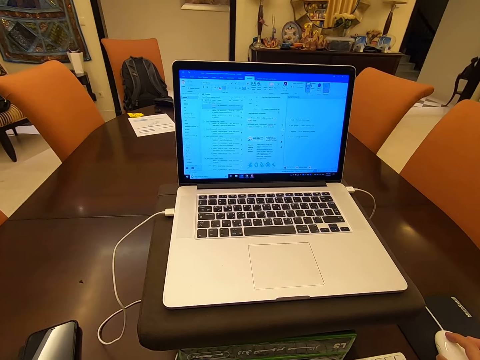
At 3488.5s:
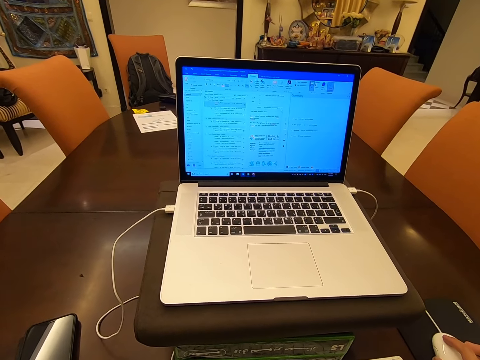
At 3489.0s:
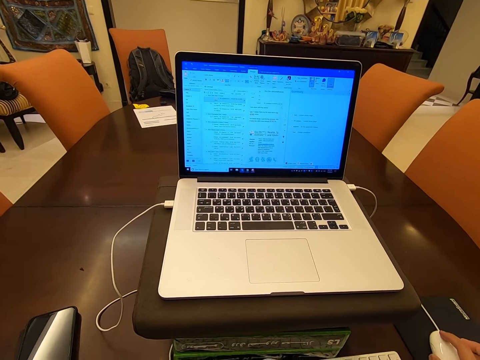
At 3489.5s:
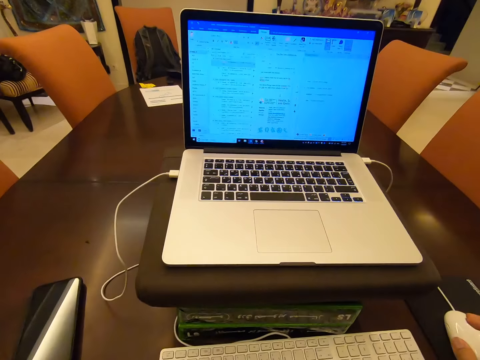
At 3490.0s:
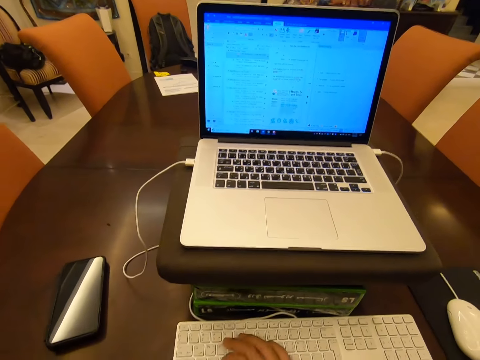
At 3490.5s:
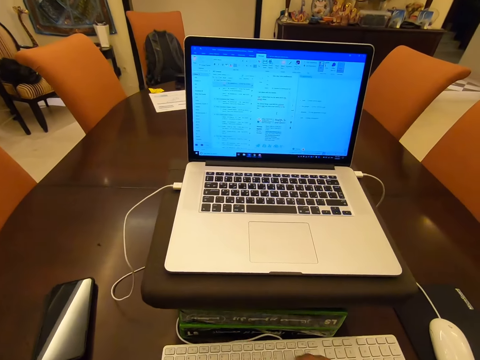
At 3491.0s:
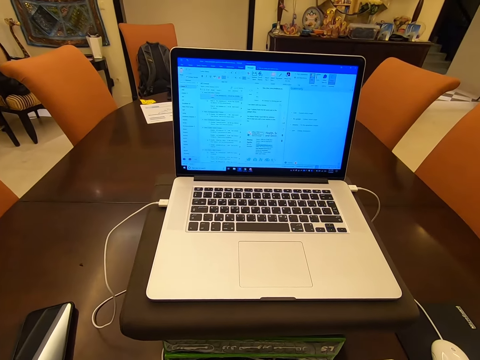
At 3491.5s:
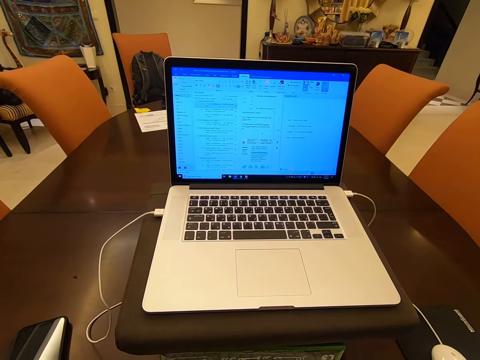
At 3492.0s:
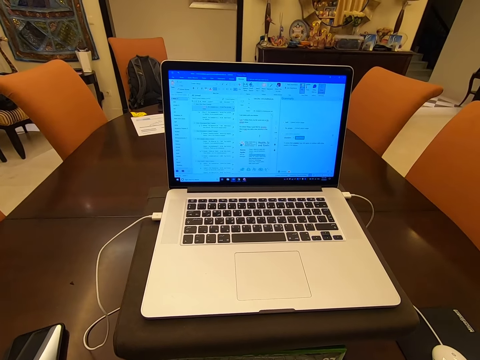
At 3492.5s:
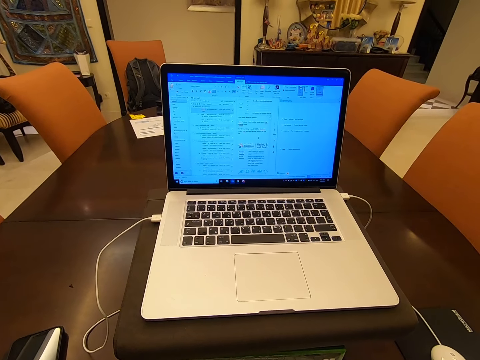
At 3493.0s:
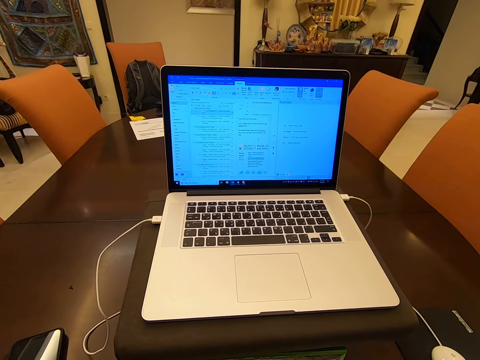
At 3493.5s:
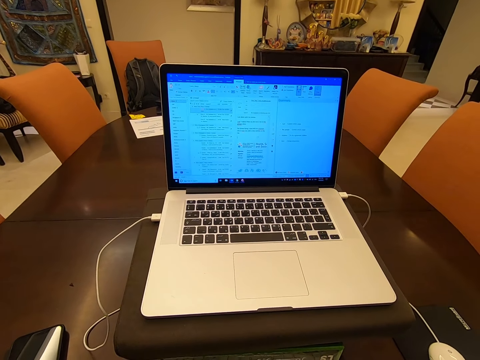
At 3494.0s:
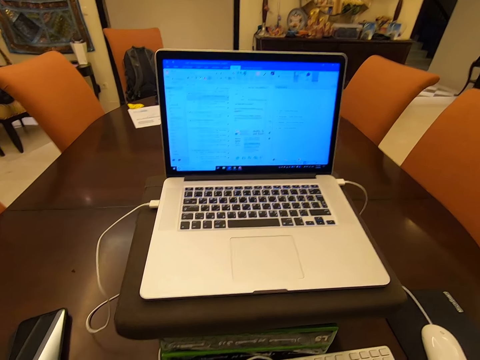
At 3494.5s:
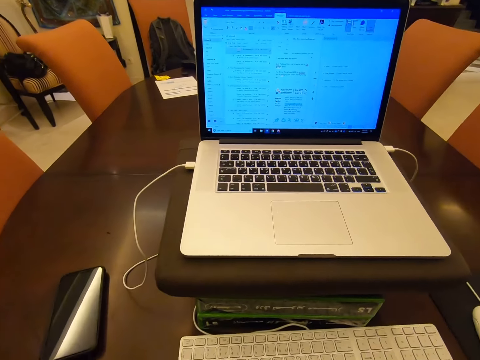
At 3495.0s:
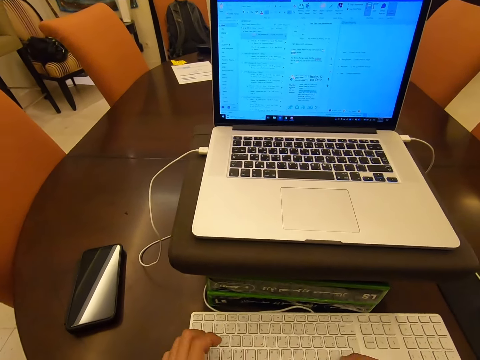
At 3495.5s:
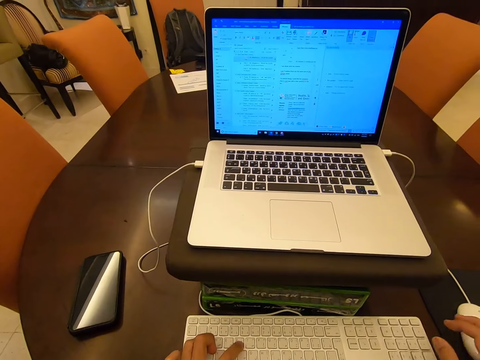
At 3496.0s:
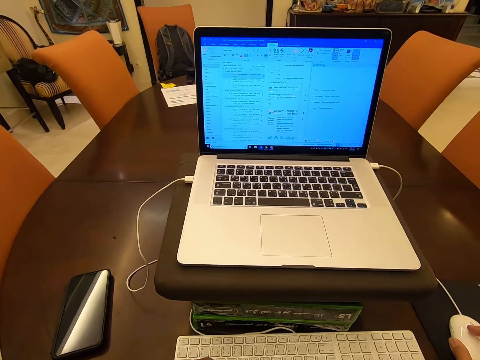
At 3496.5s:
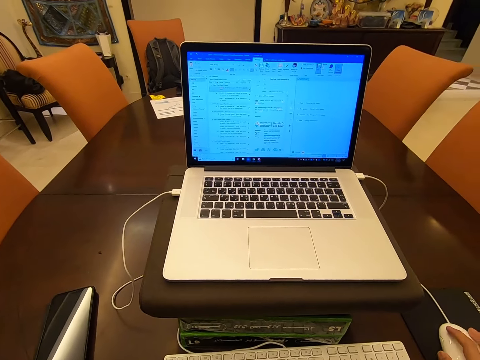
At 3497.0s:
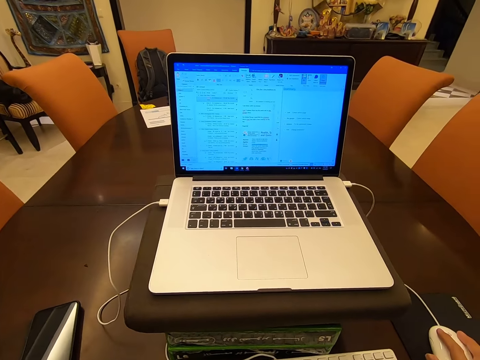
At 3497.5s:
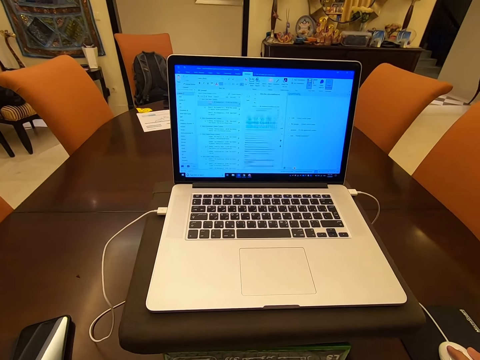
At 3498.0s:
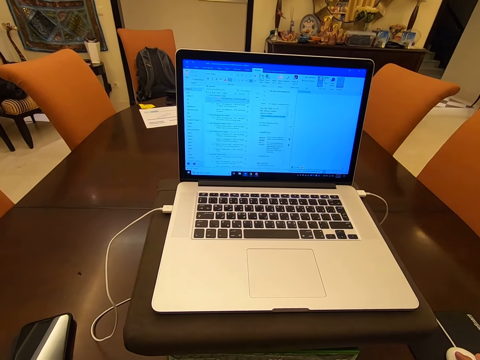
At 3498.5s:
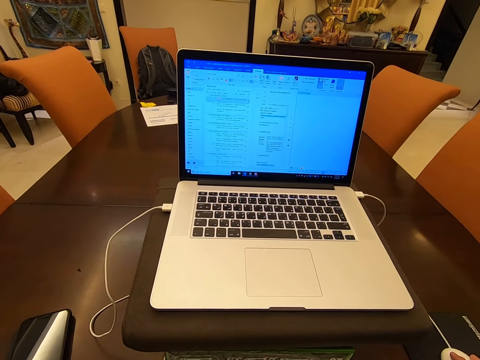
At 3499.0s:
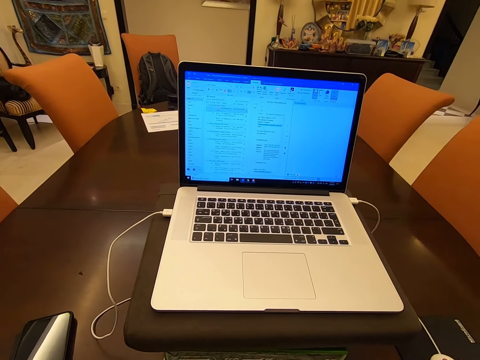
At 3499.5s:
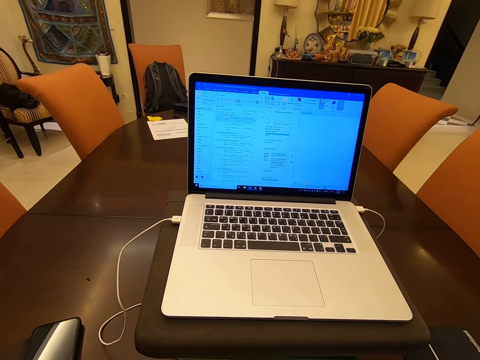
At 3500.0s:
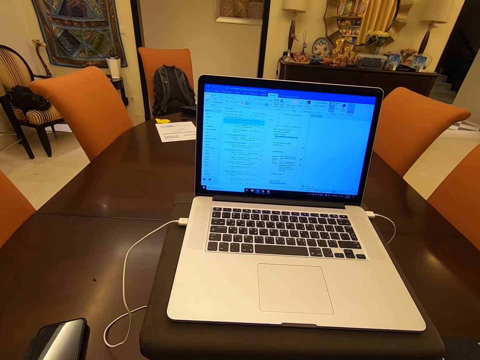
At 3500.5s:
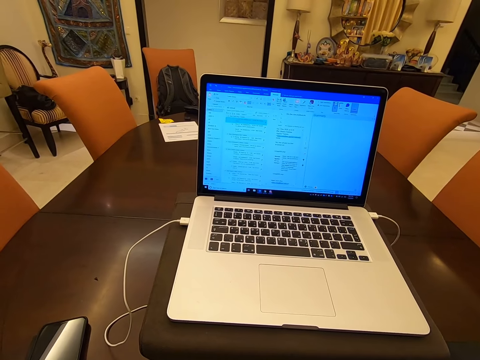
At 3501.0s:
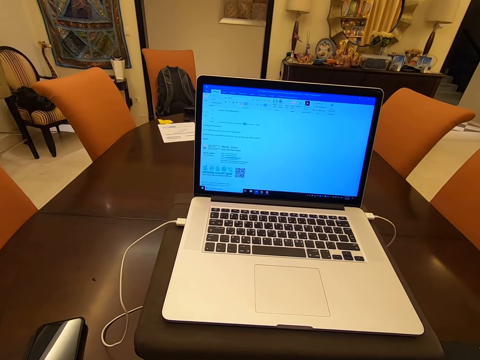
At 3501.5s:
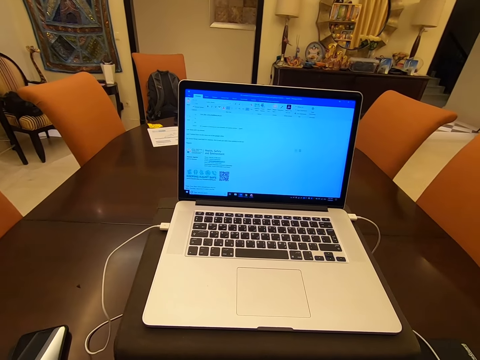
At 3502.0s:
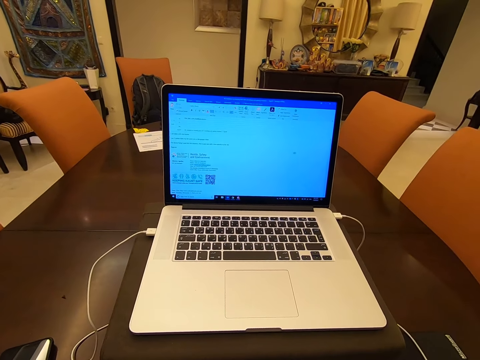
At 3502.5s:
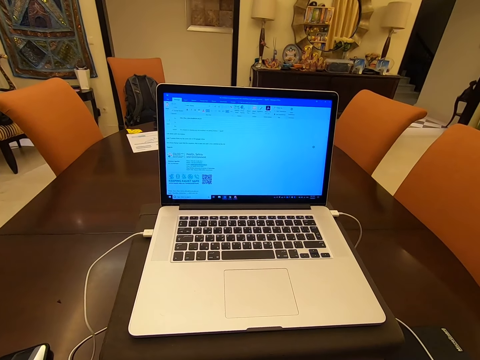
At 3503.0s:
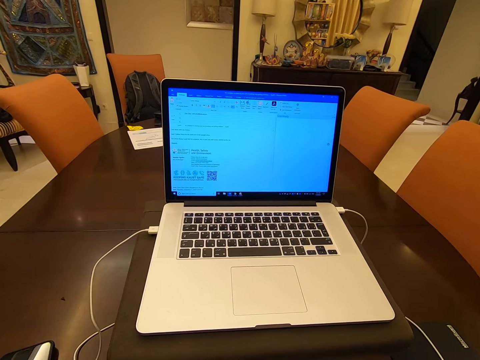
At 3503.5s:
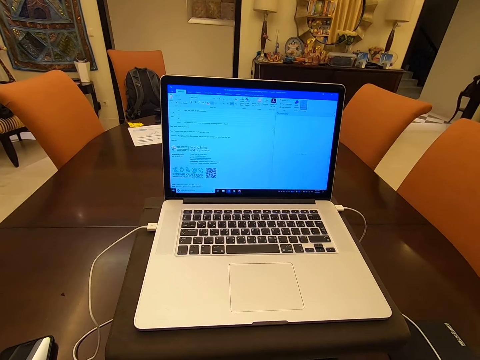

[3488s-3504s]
The camera wearer clicks the mouse. They remove their hand from the mouse. They operate the laptop. They type on the keyboard. They type on the keyboard again. They hold the mouse. They click the mouse. They operate the laptop. They scroll the mouse.

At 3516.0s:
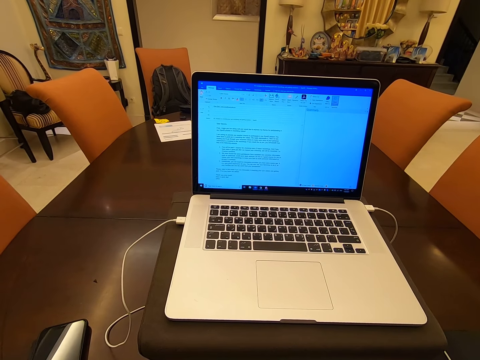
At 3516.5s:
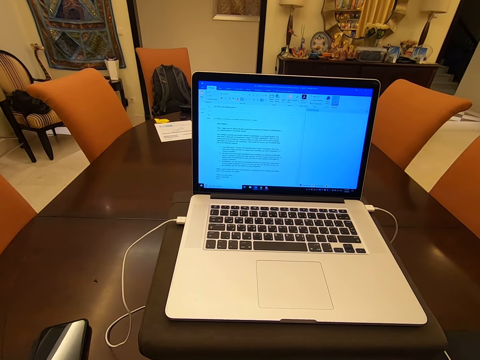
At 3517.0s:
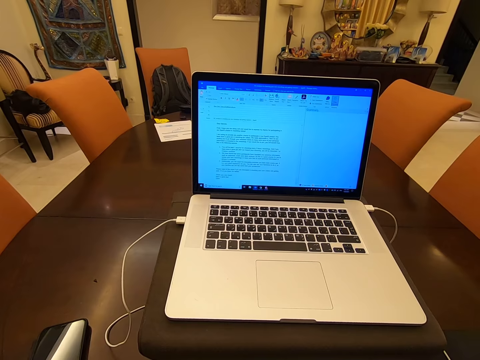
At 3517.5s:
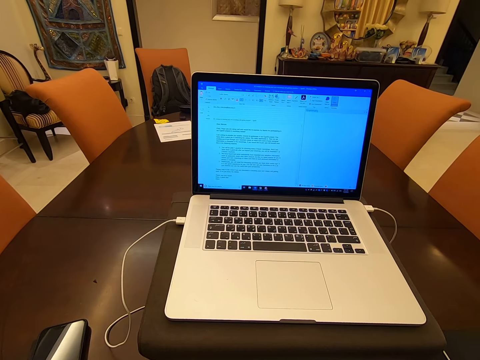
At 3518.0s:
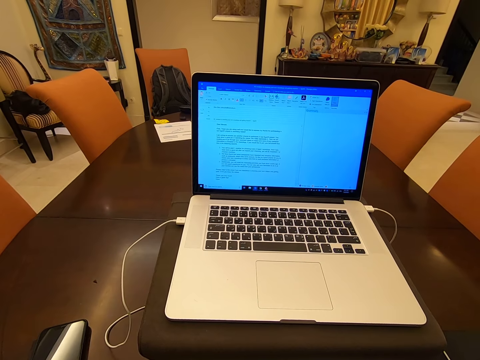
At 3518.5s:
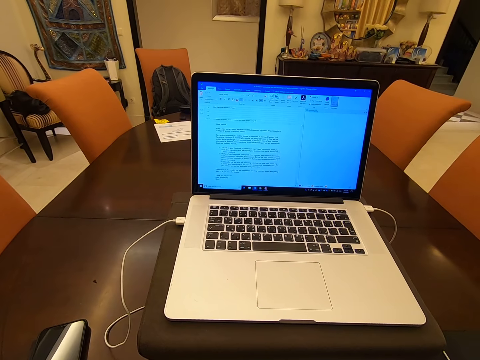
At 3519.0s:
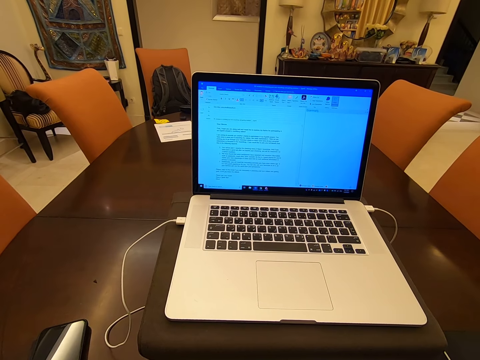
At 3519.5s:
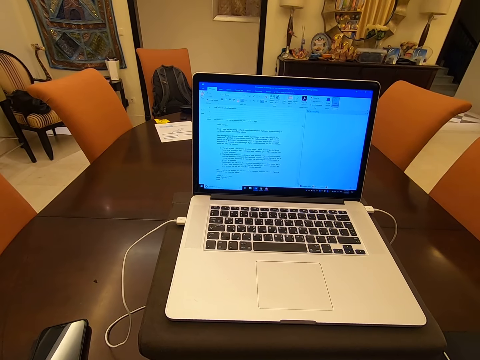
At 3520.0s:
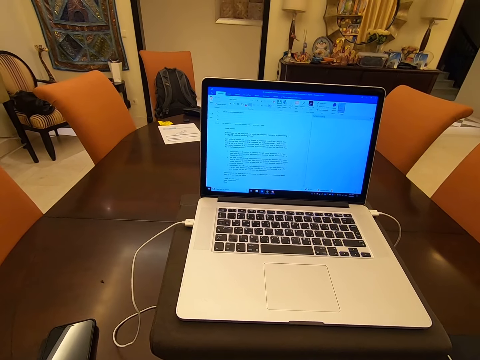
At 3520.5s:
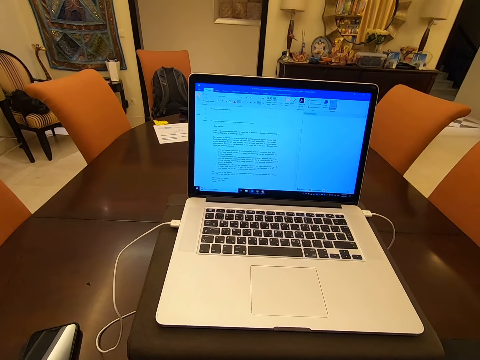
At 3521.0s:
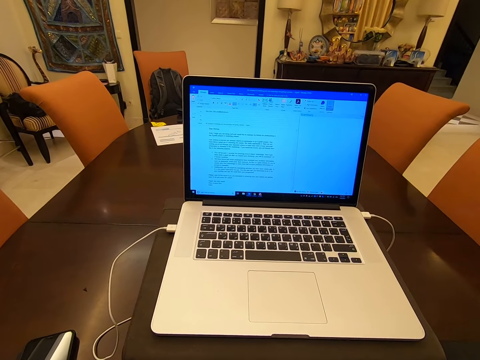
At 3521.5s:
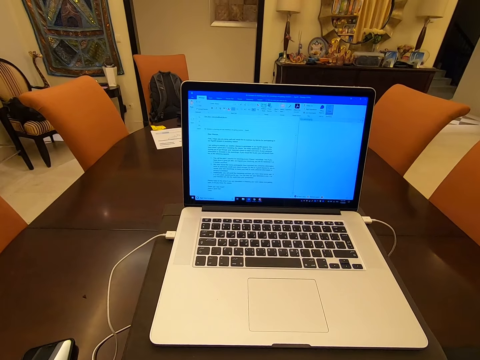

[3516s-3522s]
The camera wearer stares at the laptop.

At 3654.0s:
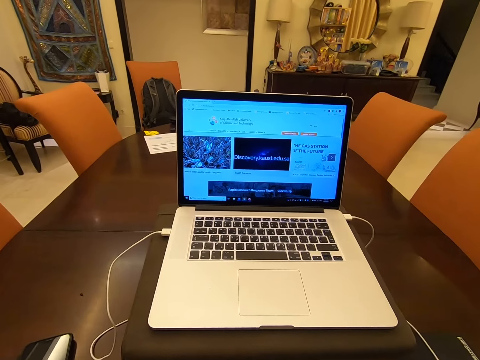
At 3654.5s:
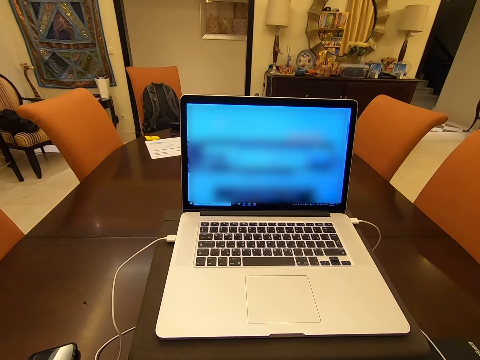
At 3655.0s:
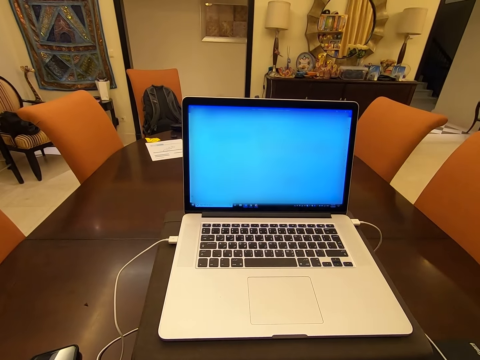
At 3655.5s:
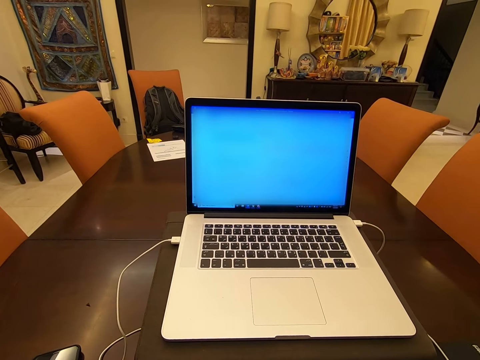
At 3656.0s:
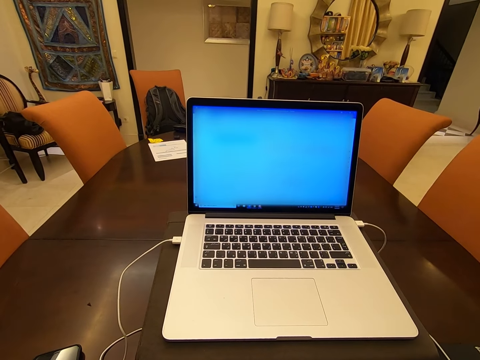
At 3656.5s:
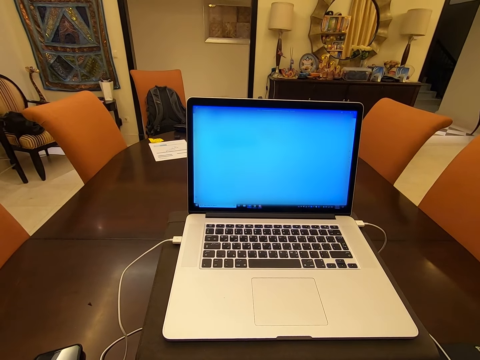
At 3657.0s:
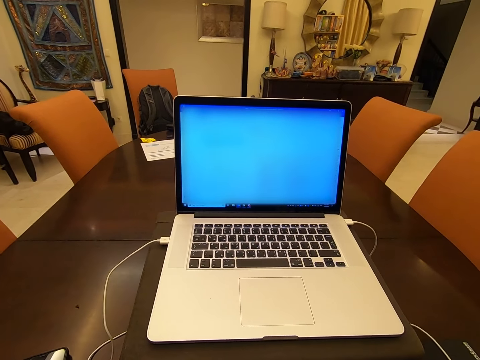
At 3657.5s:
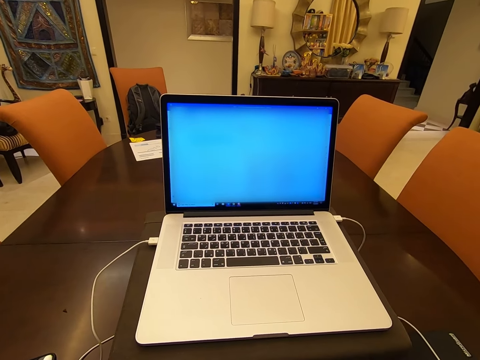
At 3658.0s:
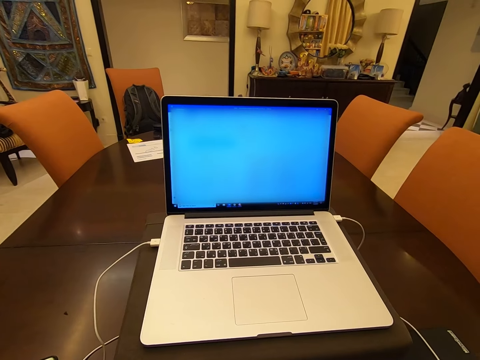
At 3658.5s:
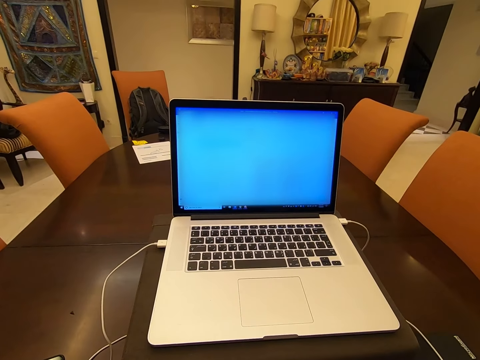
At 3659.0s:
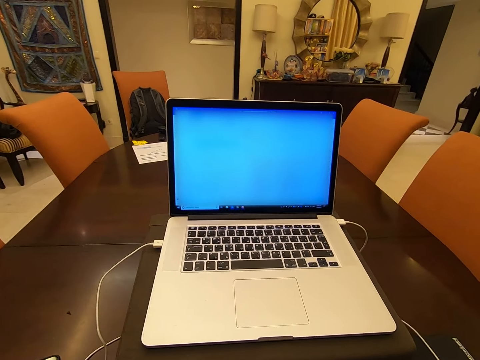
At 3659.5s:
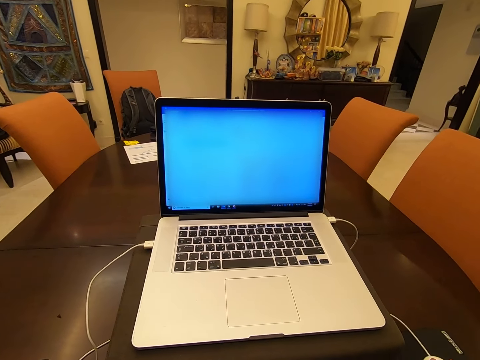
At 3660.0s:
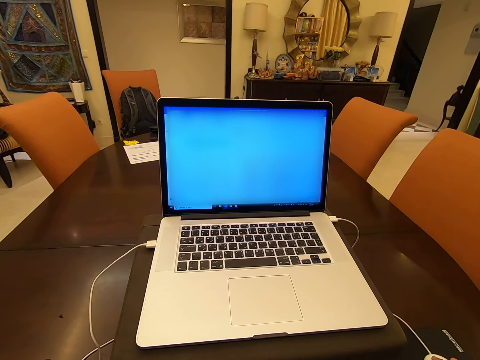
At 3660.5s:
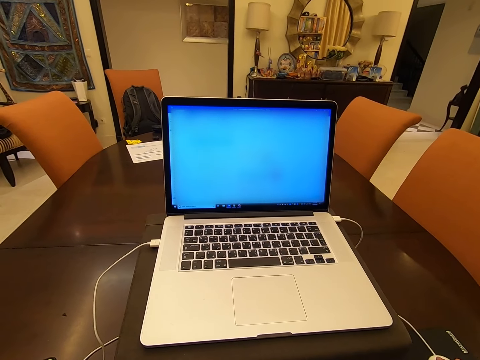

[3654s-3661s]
The camera wearer moves the mouse.
